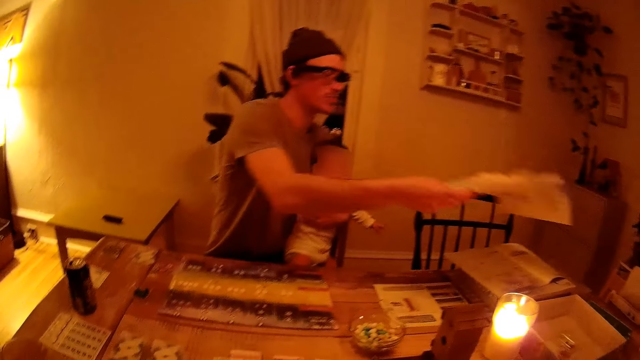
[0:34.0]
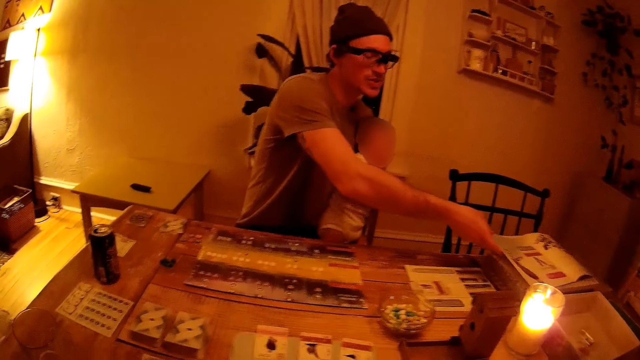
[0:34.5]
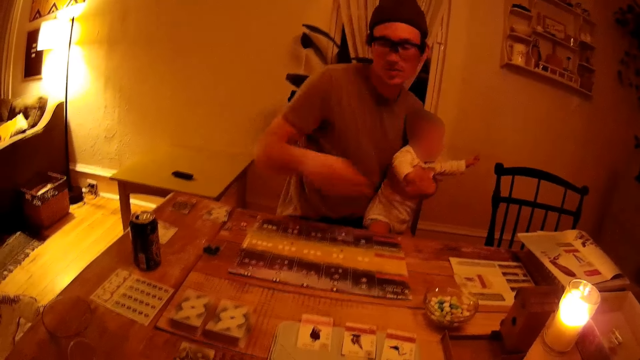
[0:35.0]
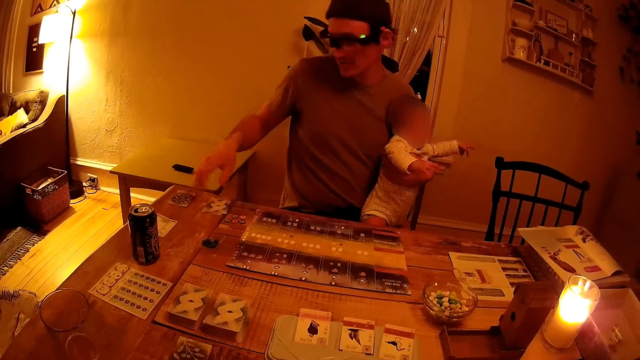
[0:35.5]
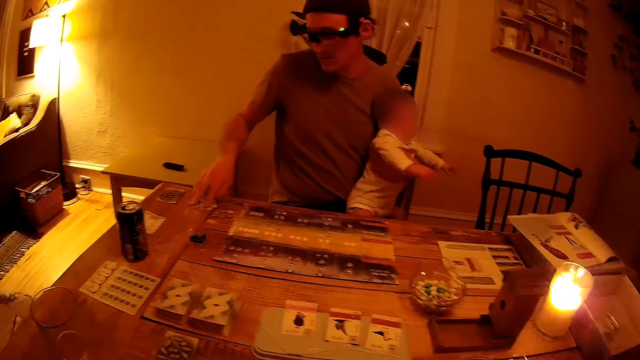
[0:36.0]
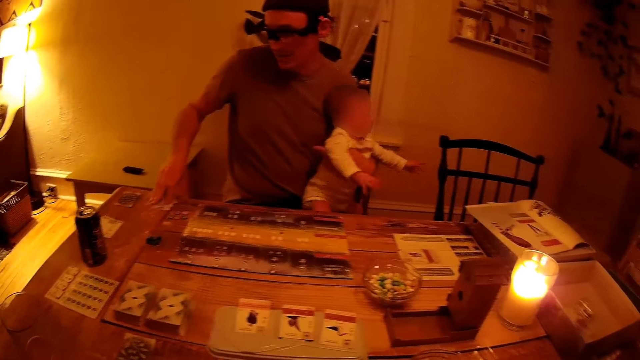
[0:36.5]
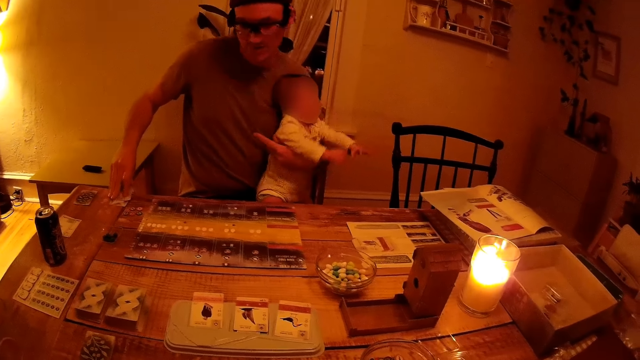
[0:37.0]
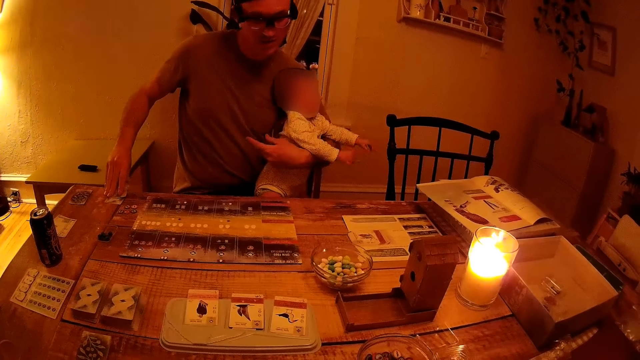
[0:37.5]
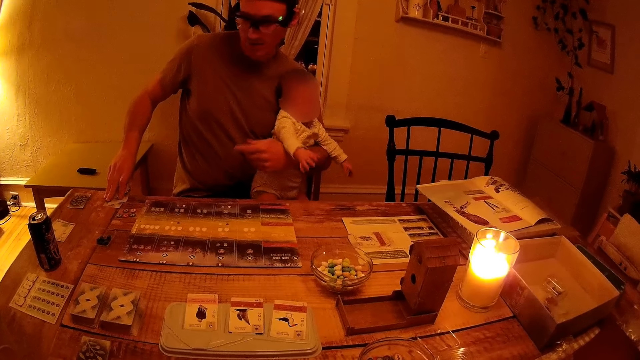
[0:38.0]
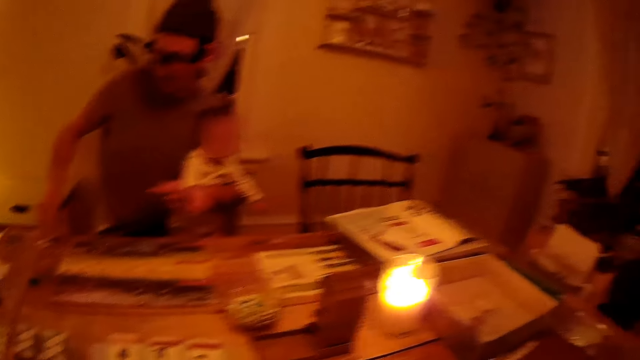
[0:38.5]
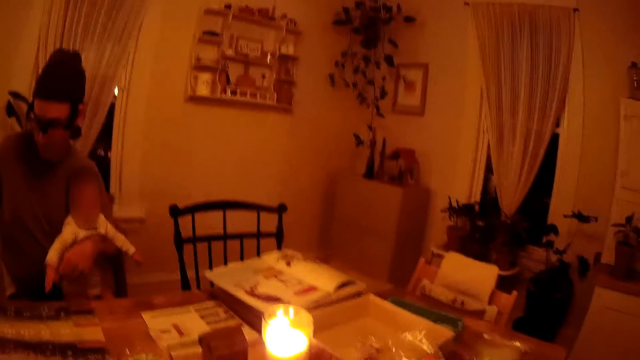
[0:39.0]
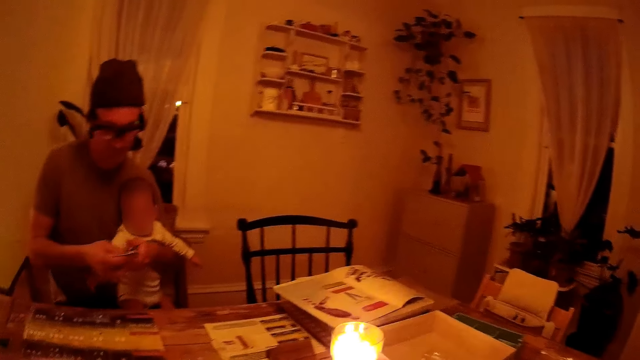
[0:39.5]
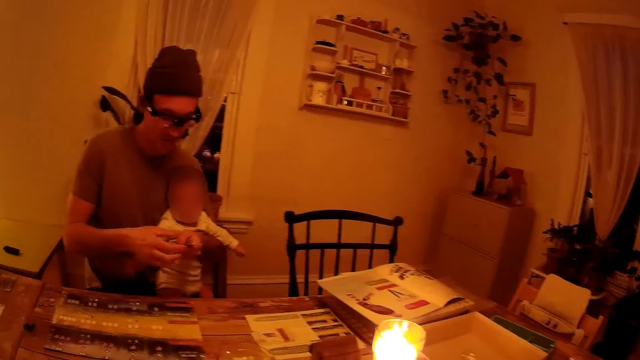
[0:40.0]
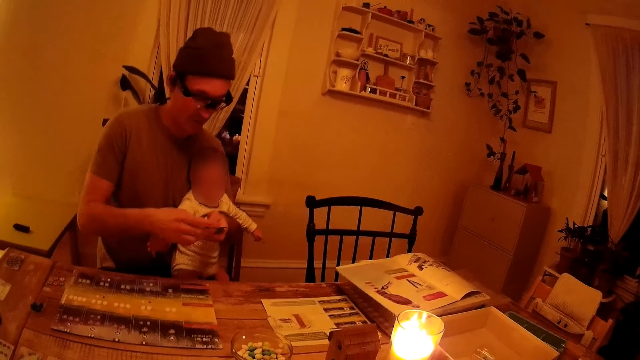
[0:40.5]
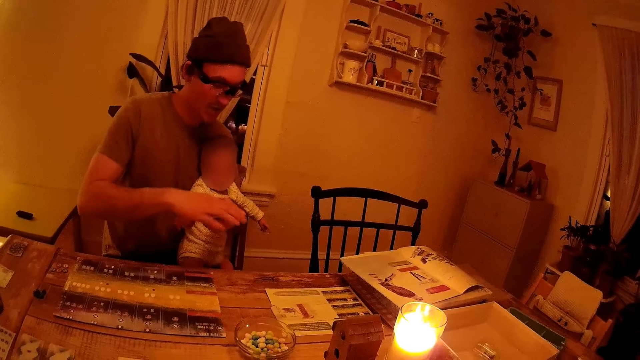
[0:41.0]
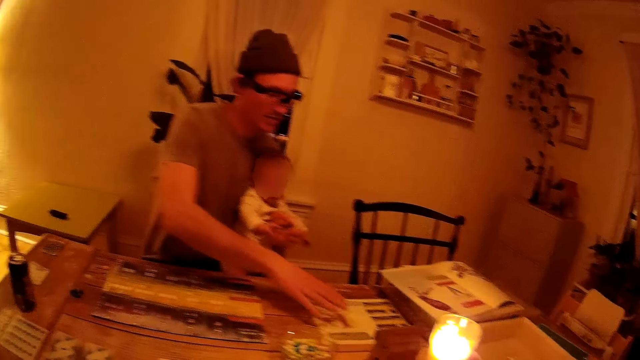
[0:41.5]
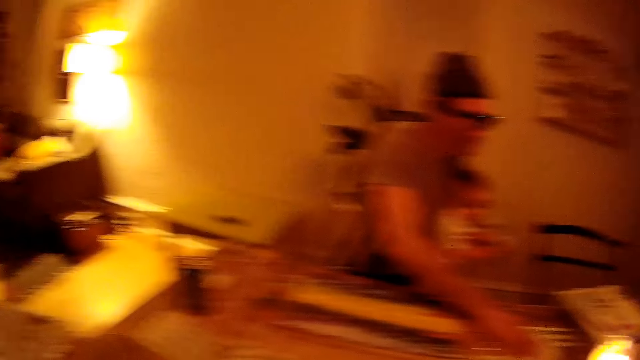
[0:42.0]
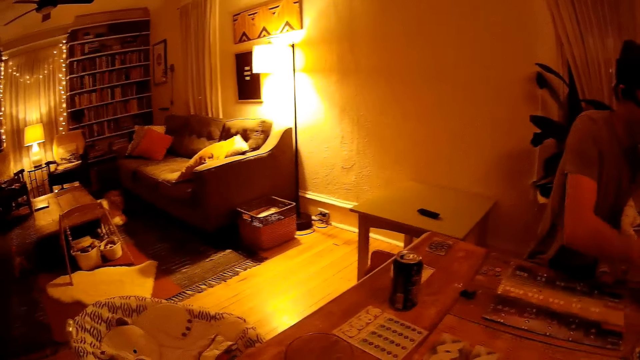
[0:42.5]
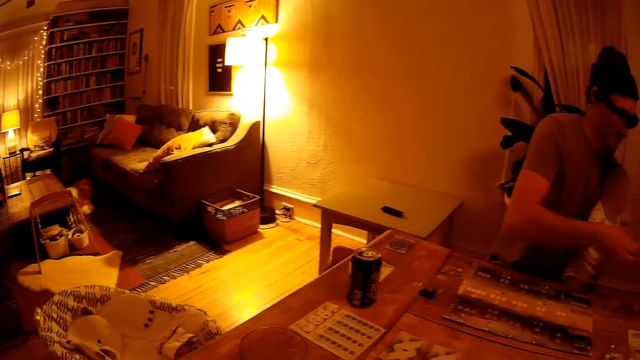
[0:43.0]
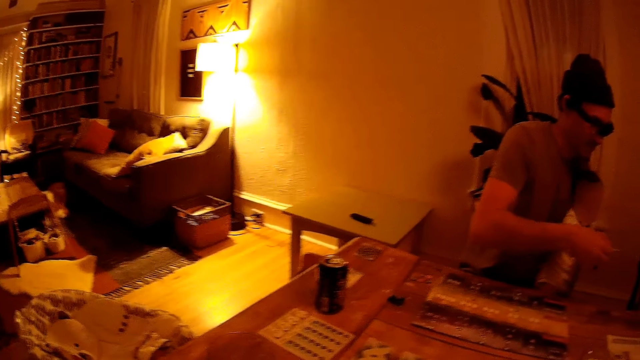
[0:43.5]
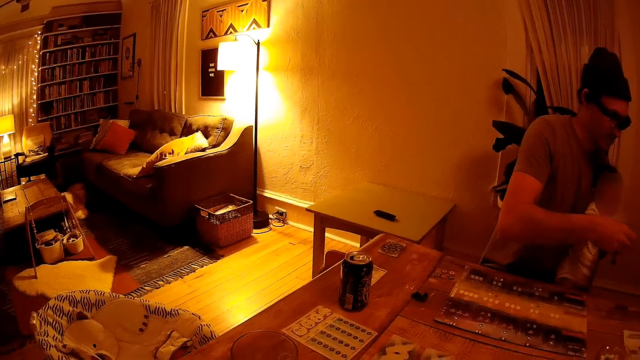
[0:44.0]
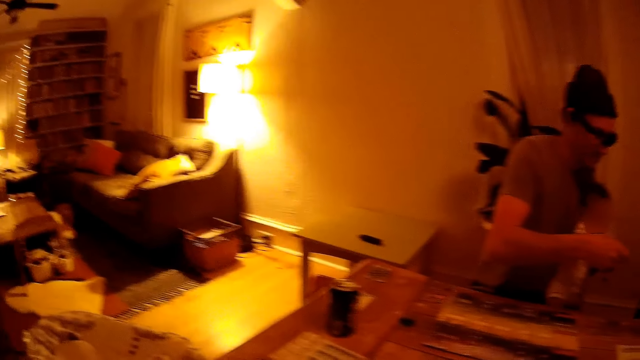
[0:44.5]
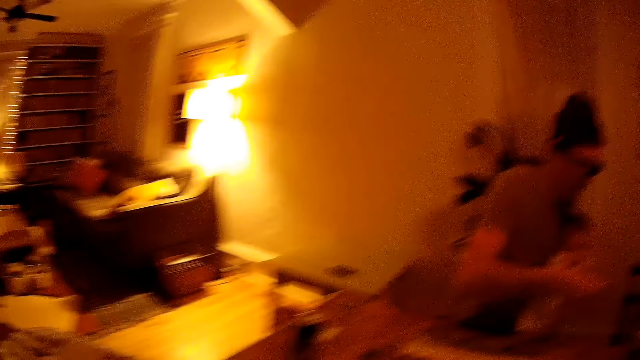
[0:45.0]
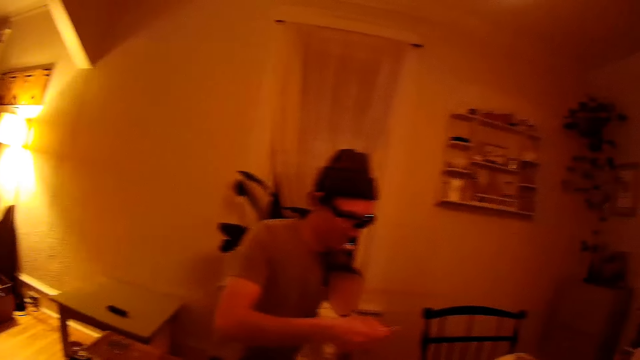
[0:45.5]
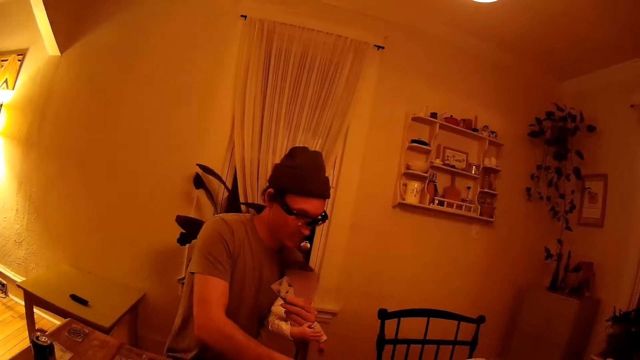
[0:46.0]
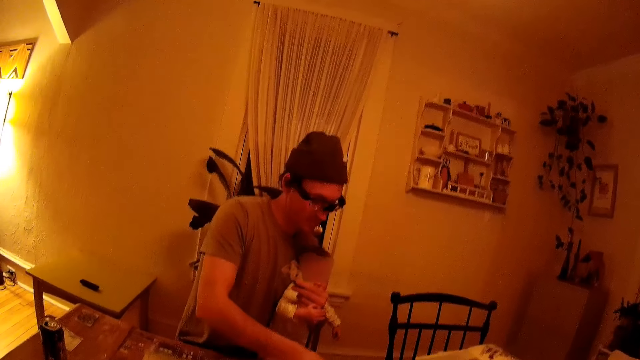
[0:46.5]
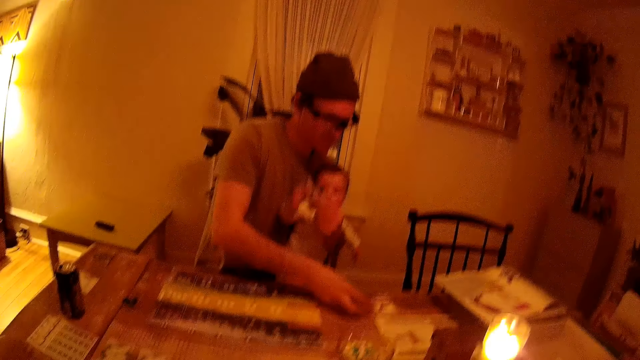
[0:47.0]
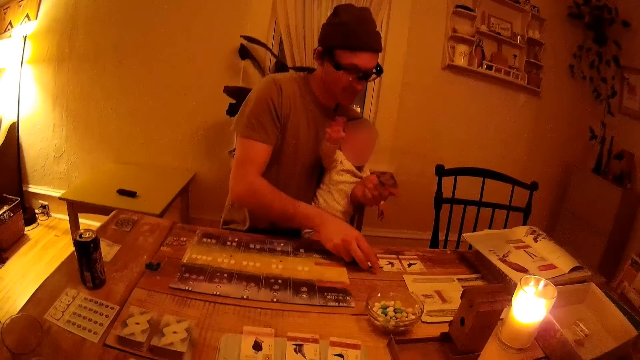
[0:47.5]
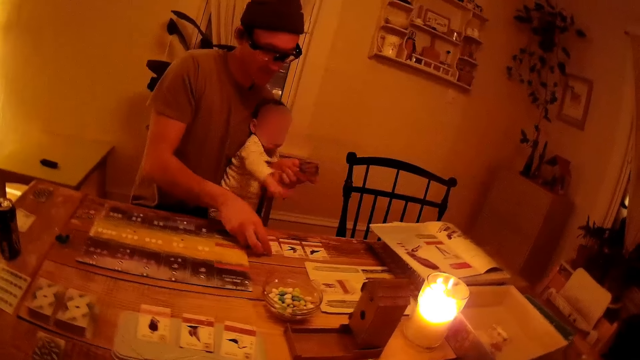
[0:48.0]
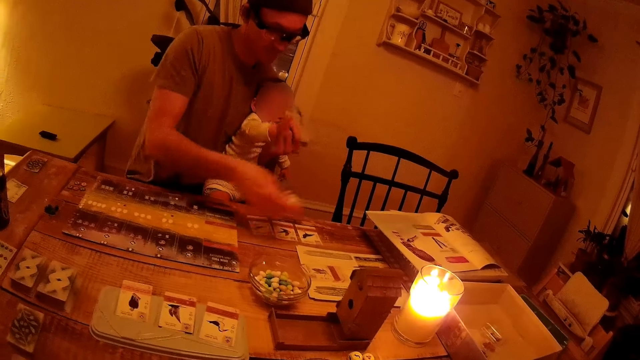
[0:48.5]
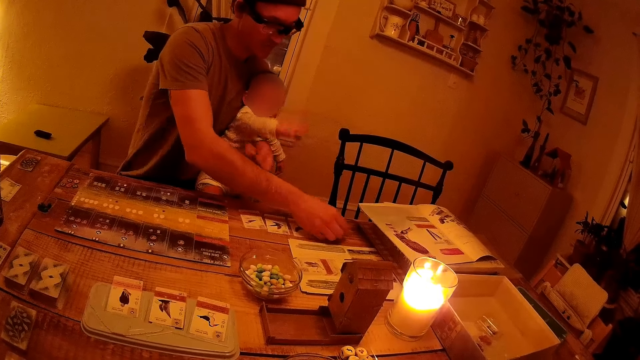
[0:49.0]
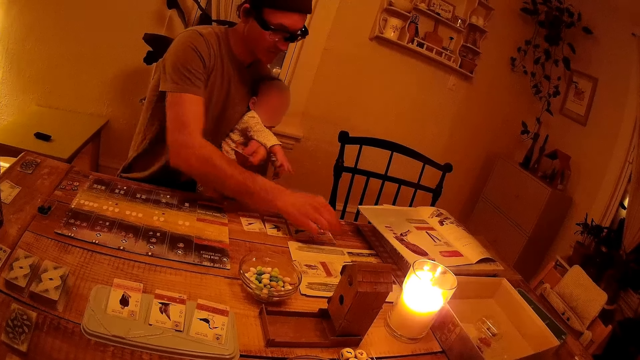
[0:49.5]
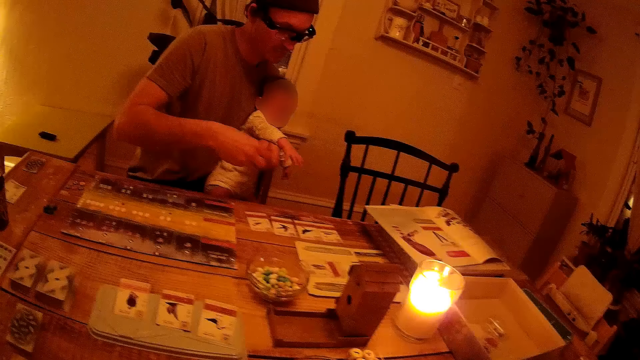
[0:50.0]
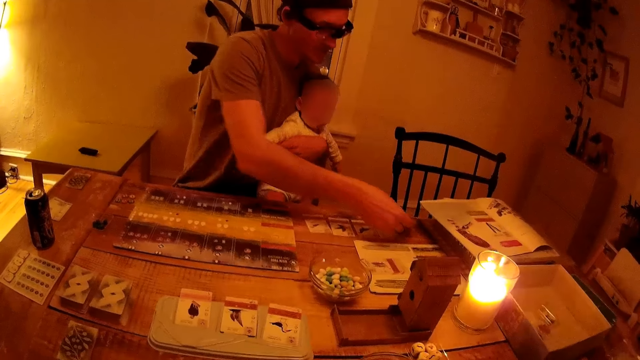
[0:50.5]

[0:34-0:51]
A man drops a piece of paper on the table with his right hand. The man picks up a set of cards from the table with his right hand and adjusts the cards on the table. The camera wearer looks around a room. The man holds the set of cards in both hands, puts down the cards on the table, and arranges the set of cards on the table with his right hand. The camera wearer looks around the room. The man puts down the cards on the table. A baby plays around in the arms of the man. The man adjusts the cards on the table.
